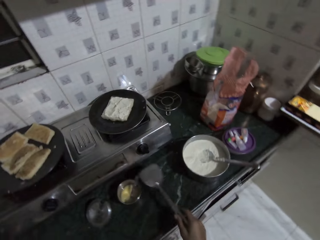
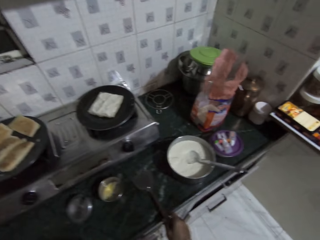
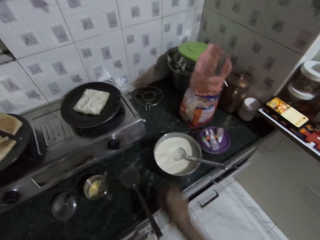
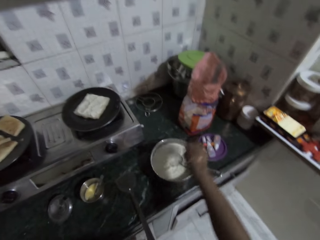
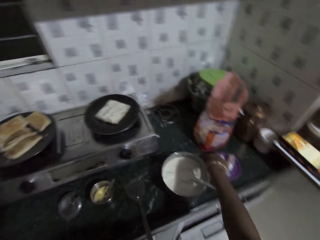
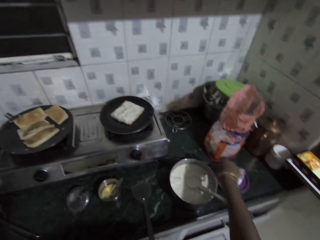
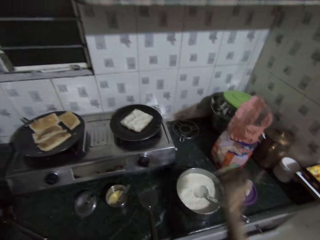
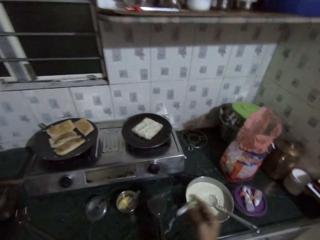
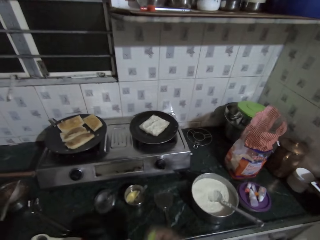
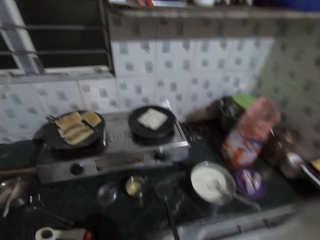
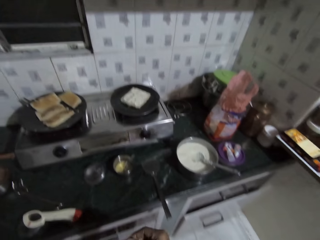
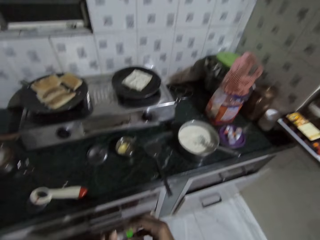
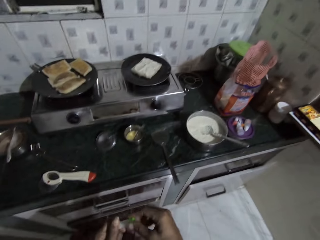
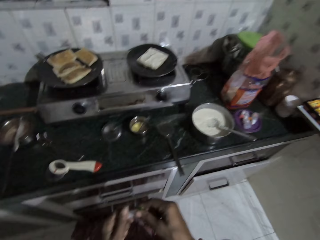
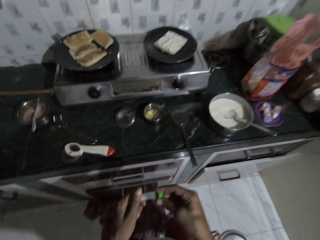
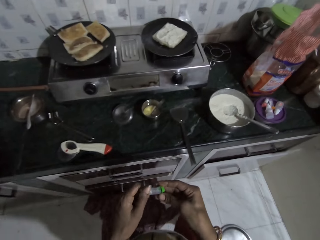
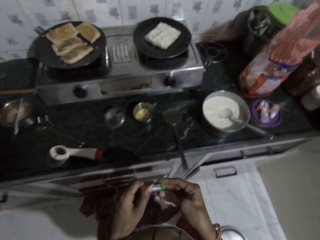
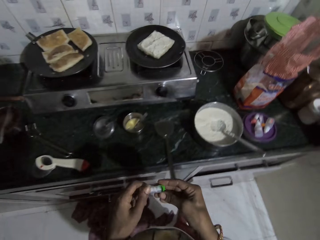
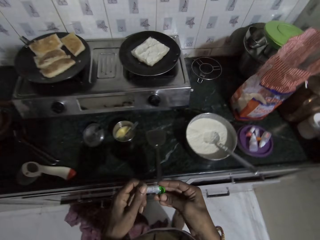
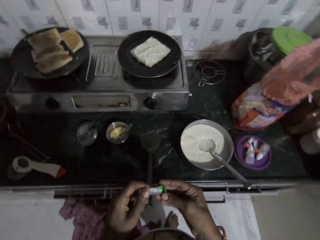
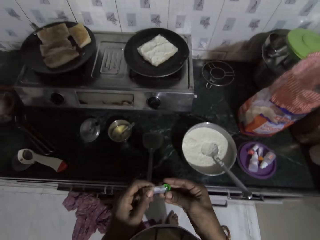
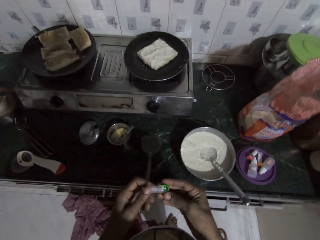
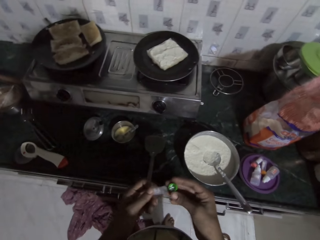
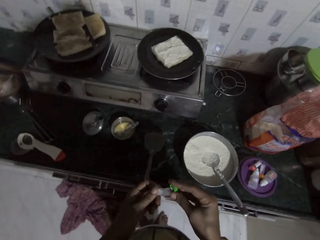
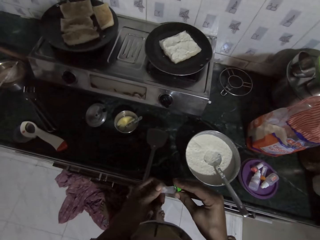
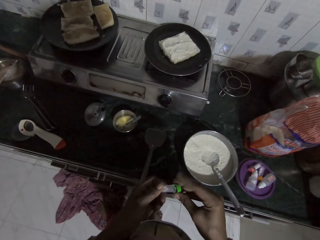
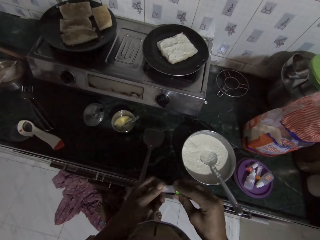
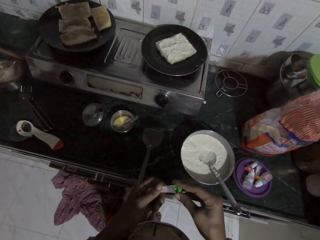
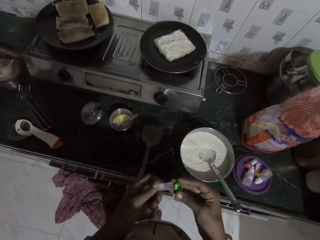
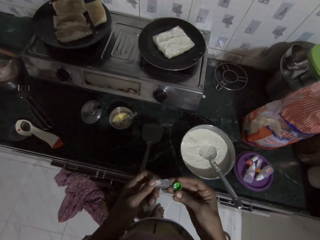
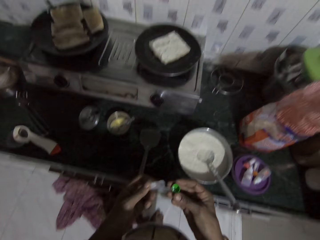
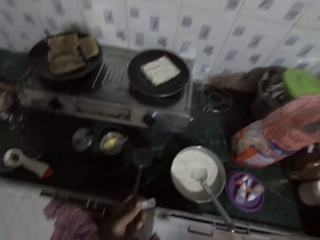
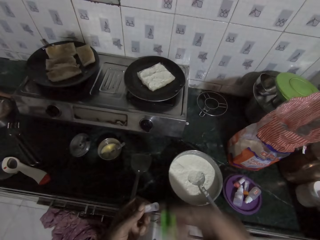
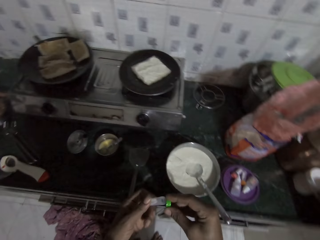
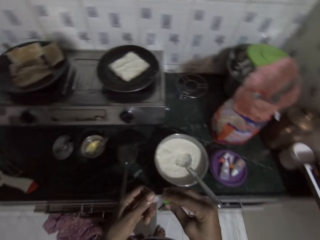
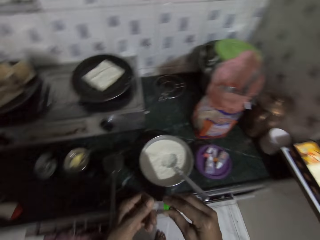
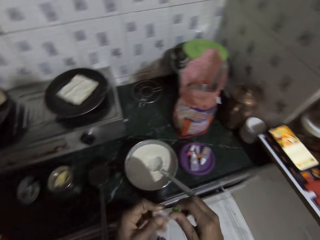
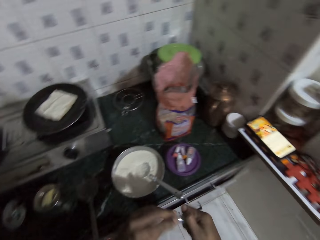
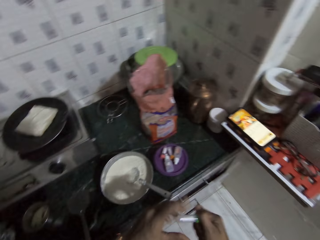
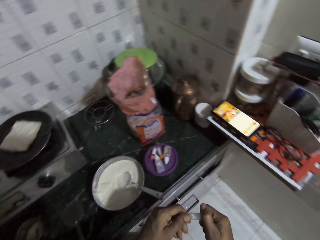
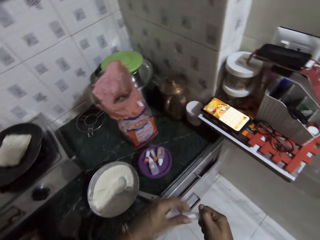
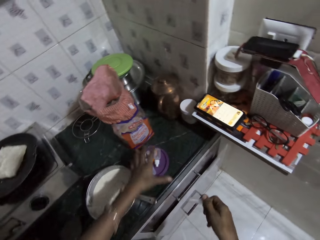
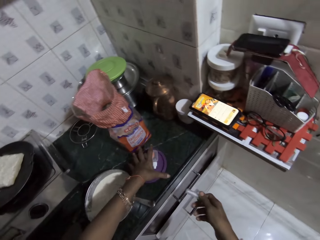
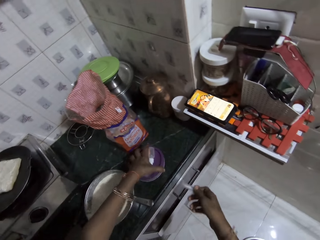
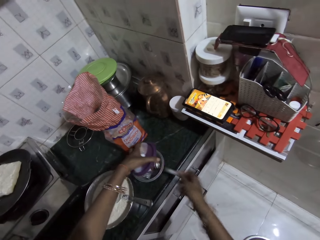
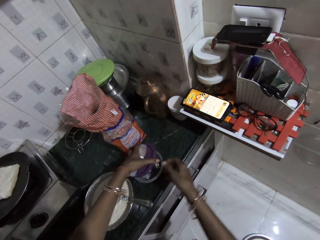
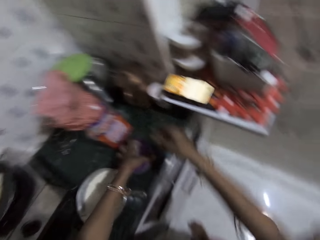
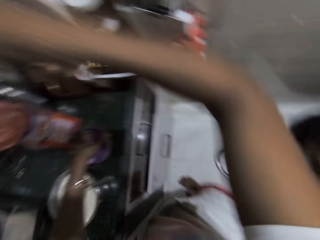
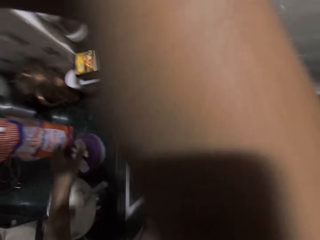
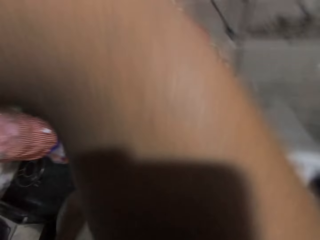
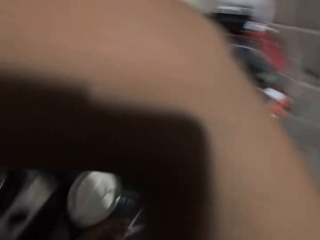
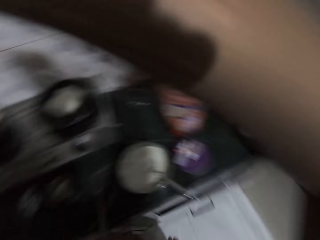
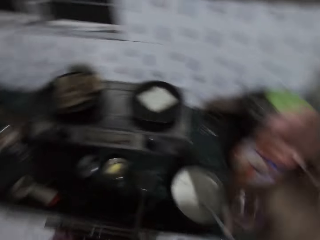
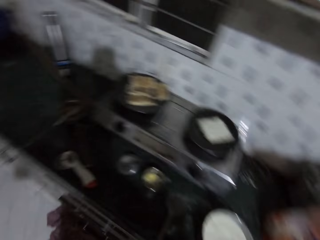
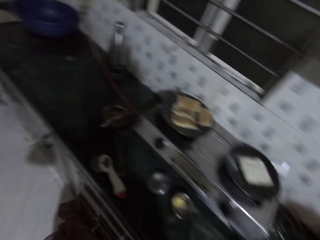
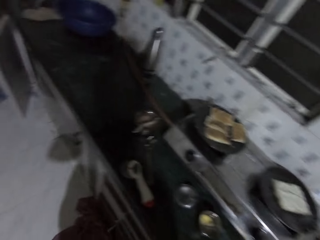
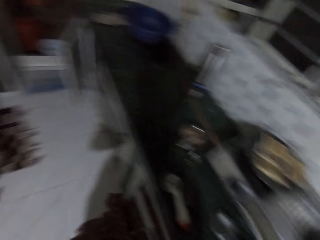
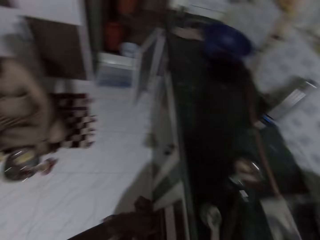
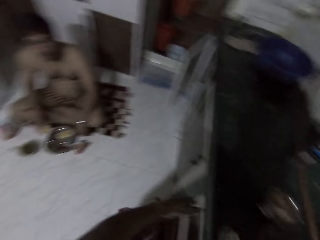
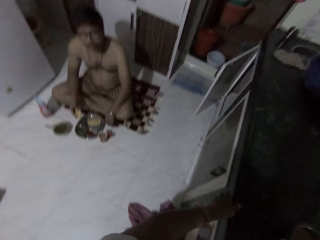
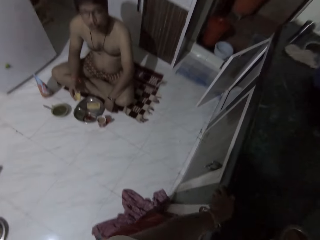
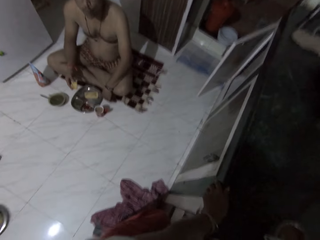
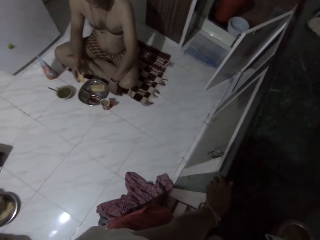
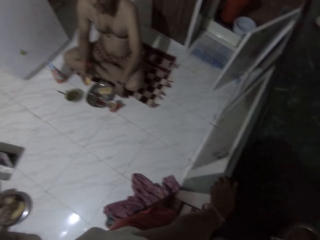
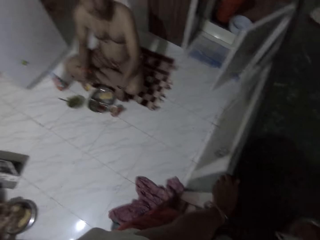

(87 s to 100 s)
The camera wearer drops the spatula on the kitchen counter with her right hand. She picks up a bottle of salt or medicine container from the kitchen counter with her right hand. She shakes the bottle of salt with her right hand. She holds the bottle of salt with both hands. She opens the bottle of salt with both hands. She turns some salt or medicine tablets from the bottle to a lid with her left hand. She turns the salt from the lid into her mouth. She takes the medicine tablets. She closes the bottle of salt with both hands. She opens a container on the kitchen counter with her left hand. She drops the bottle of salt in the container with her right hand. She closes the container on the kitchen counter with her left hand. She raises her hand.

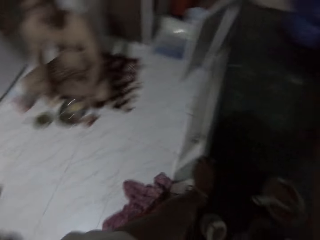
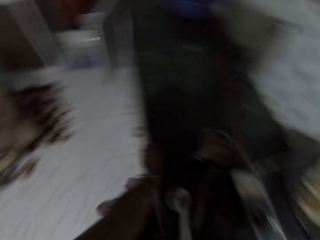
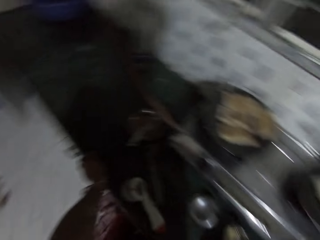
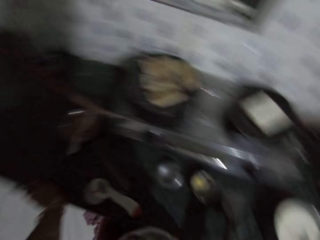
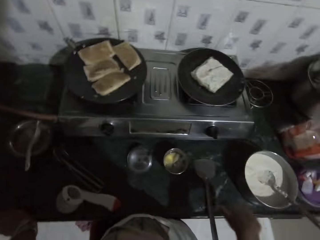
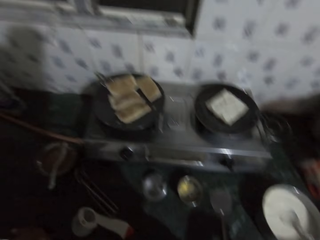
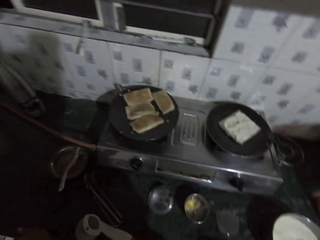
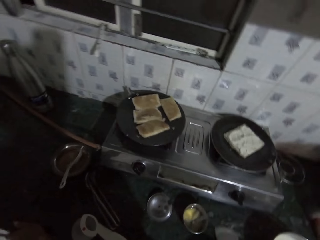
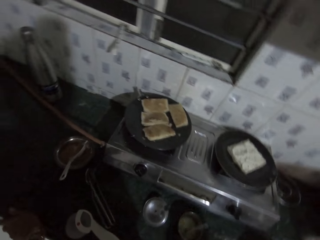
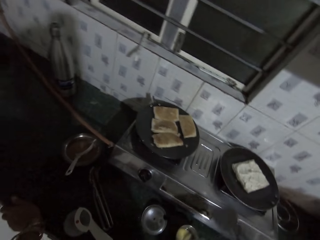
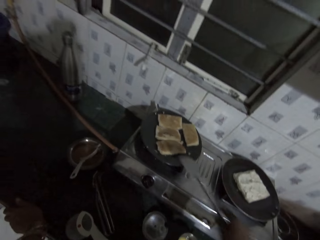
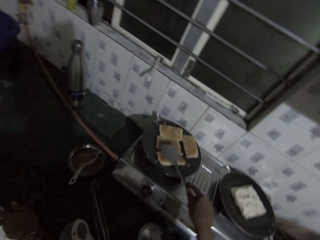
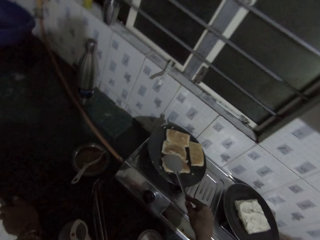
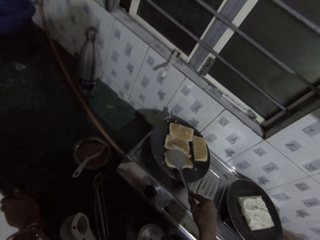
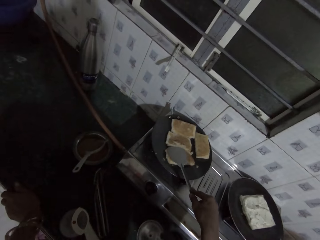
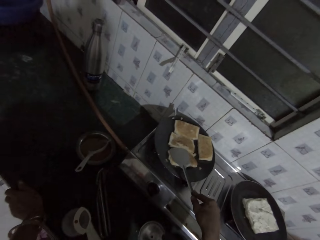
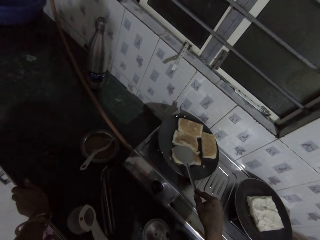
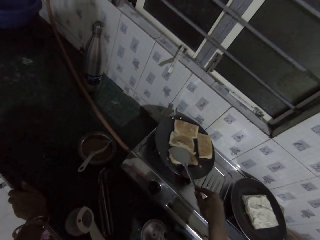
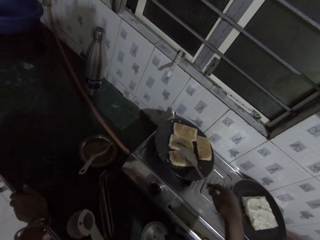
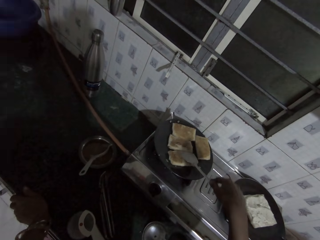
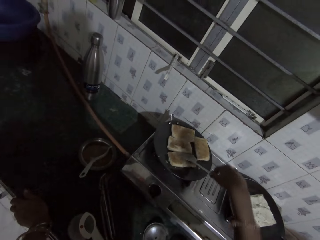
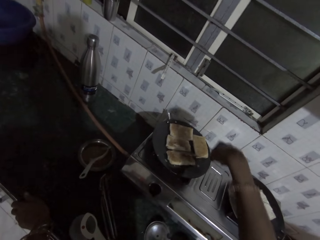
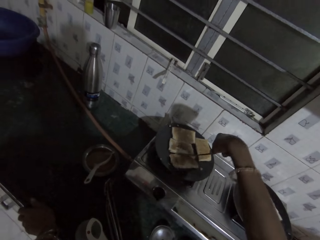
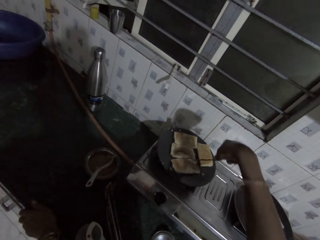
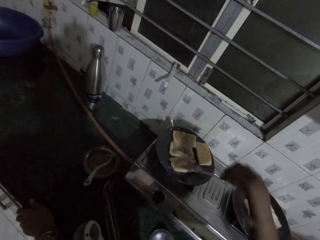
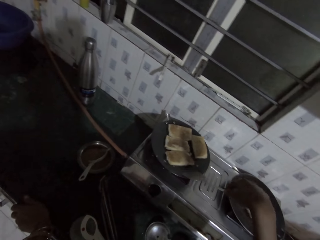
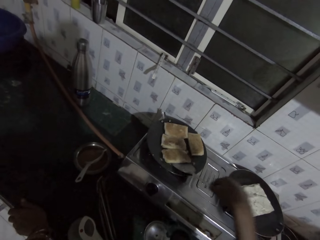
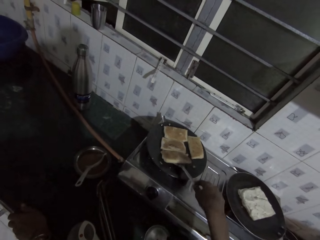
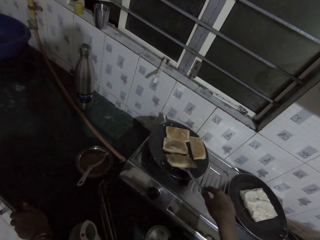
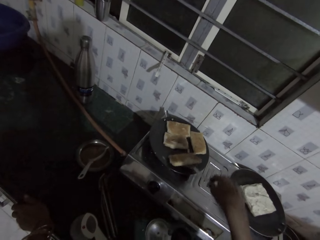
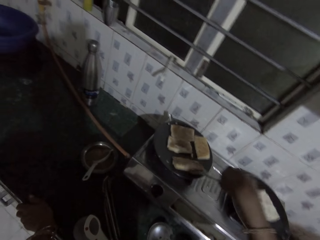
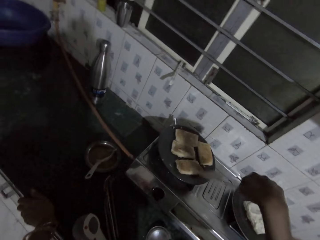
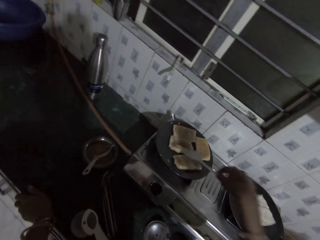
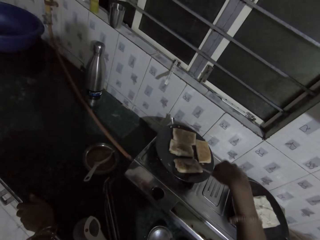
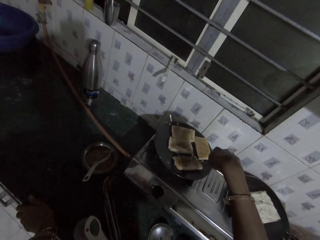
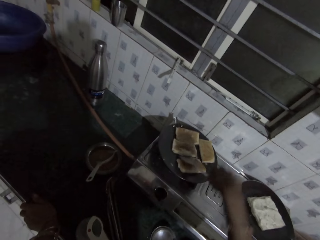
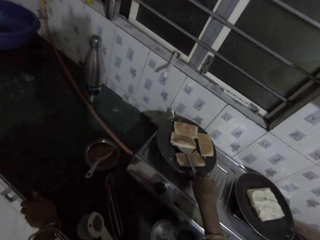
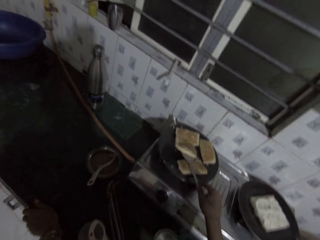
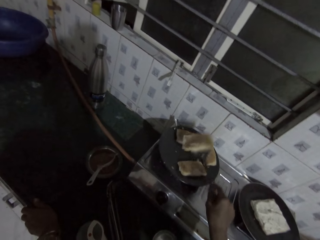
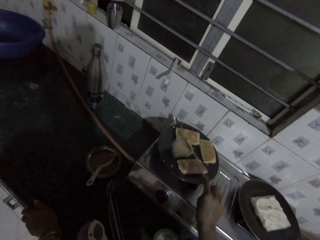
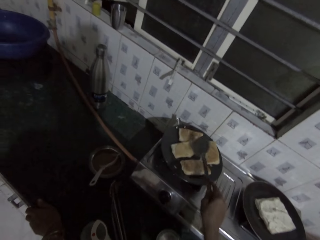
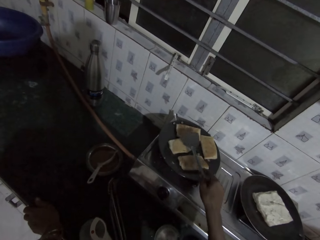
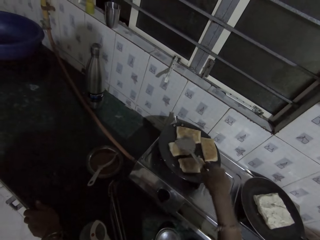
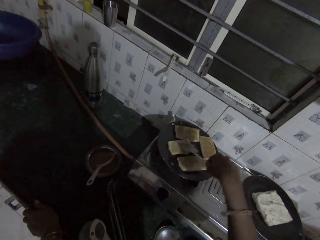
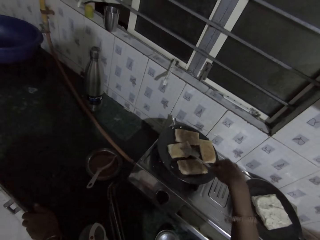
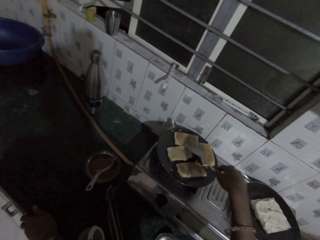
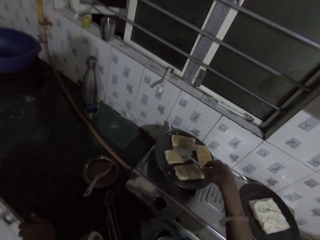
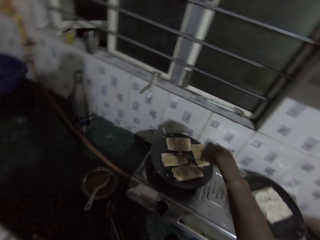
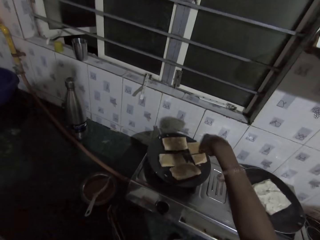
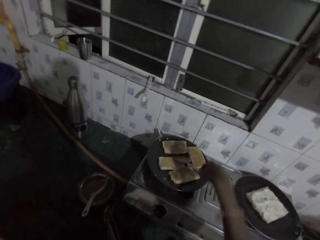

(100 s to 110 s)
The camera wearer picks up the spatula from the counter with her right hand. She presses a beignet. She flips the pieces of bread in the pan with the spatula in her right hand. She flips the beignet.
